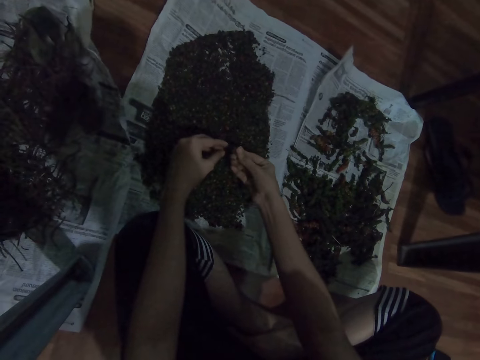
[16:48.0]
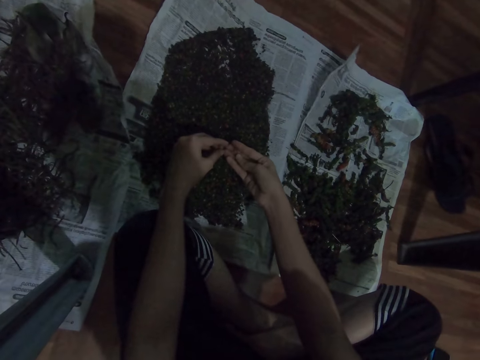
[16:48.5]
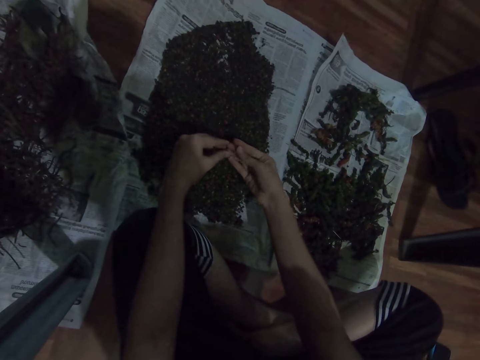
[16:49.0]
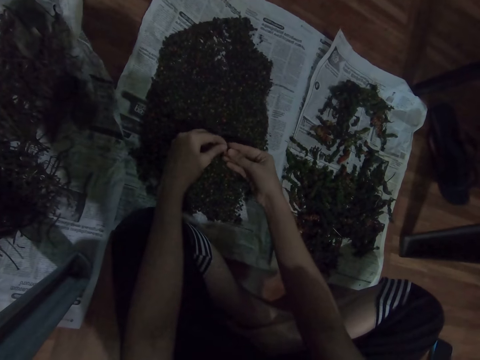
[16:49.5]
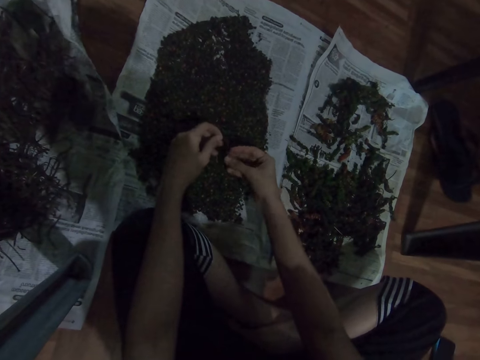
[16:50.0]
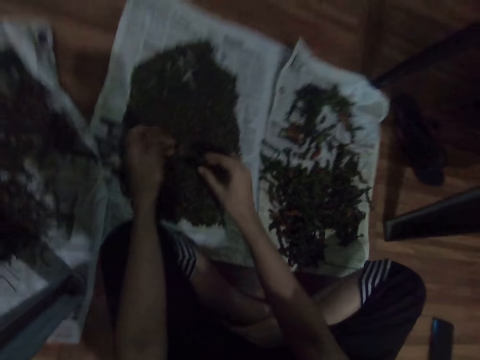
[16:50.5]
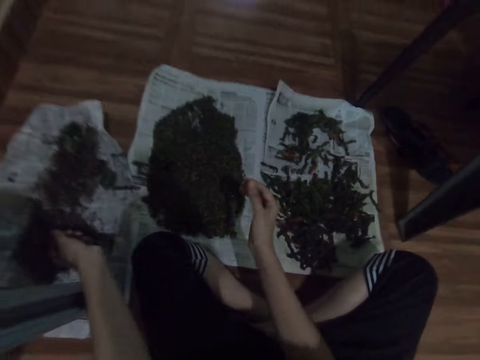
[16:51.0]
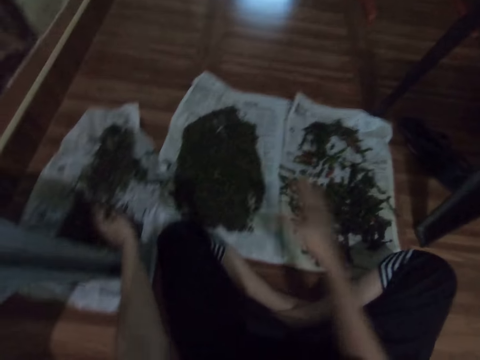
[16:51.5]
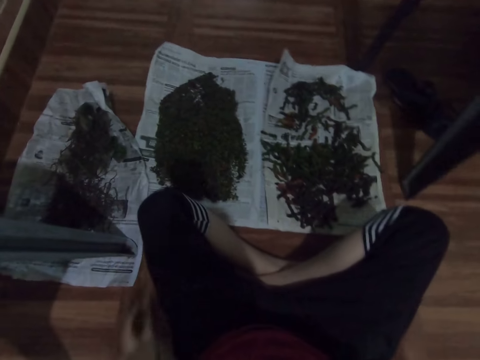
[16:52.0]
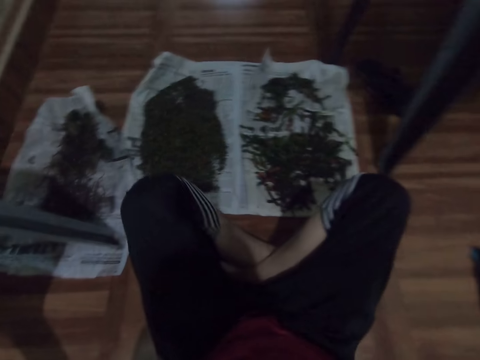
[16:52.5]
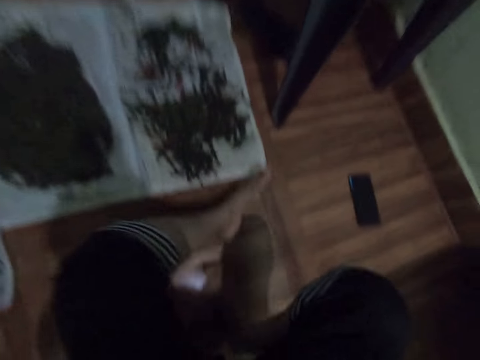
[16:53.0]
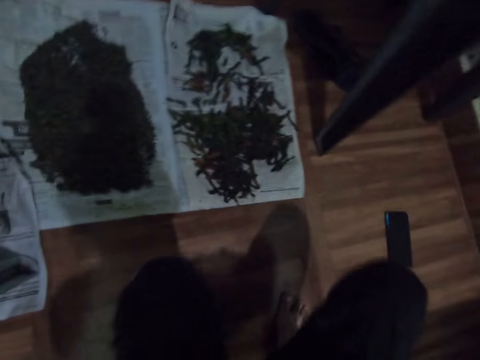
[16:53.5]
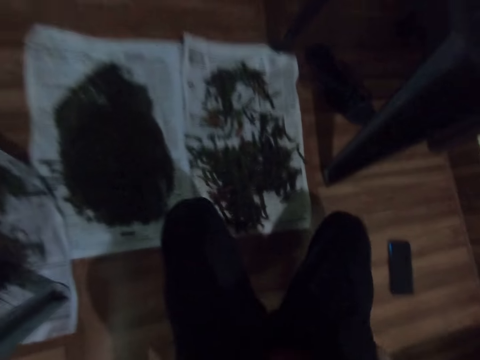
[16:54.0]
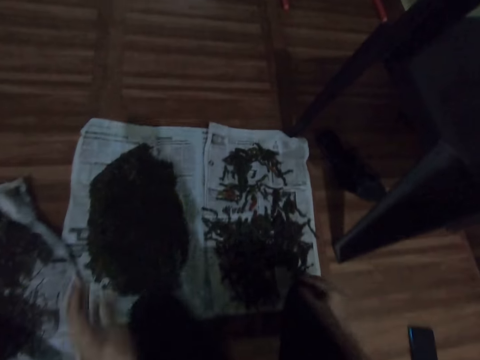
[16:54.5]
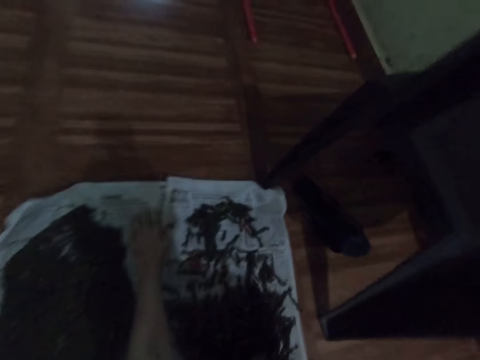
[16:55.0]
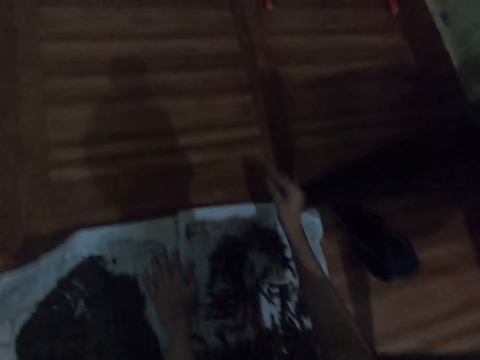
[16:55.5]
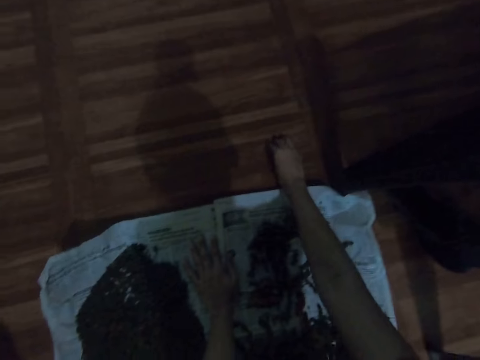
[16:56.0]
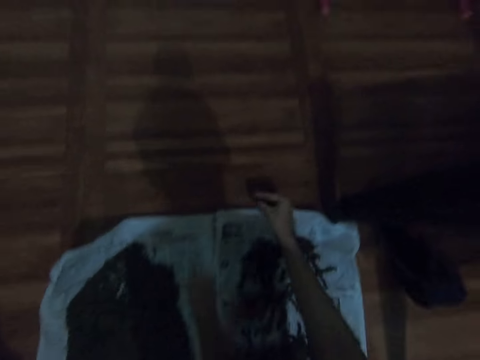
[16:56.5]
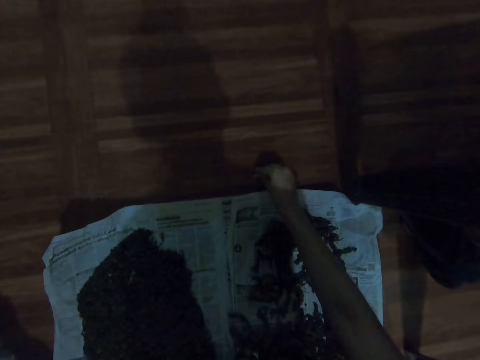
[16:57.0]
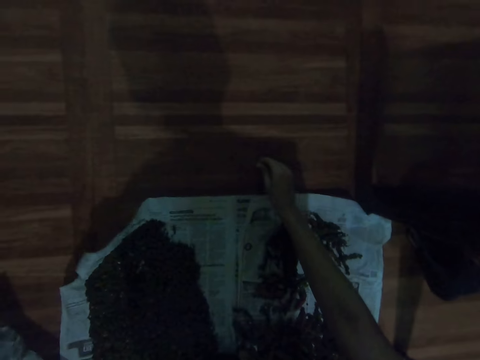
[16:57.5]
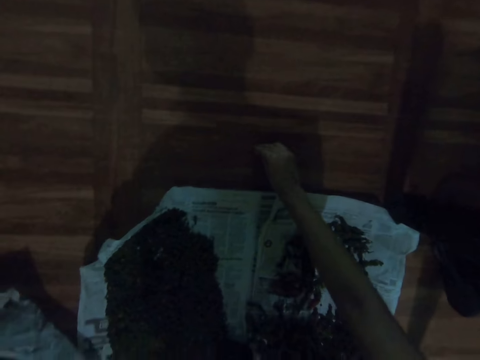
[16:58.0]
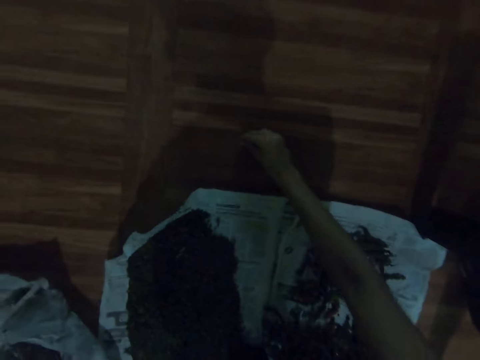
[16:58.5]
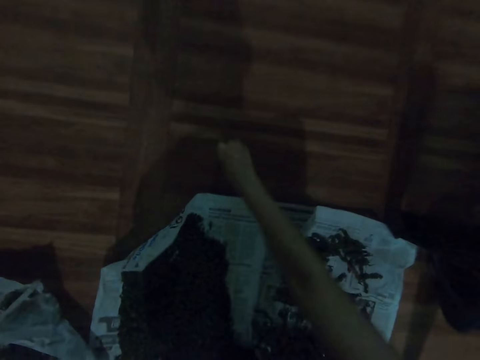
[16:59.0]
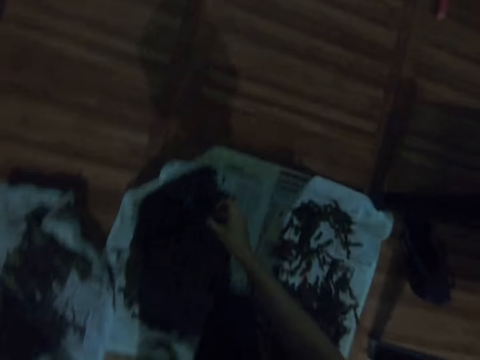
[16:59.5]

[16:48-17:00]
The camera wearer cleans something. They throw something. They move around. They pick out vegetables.

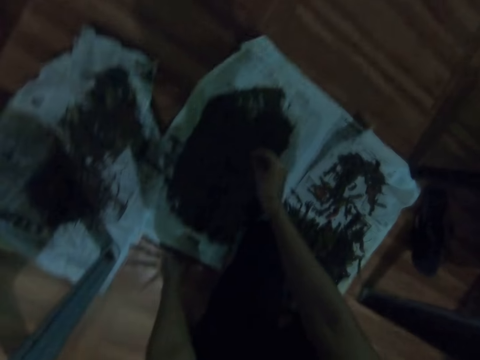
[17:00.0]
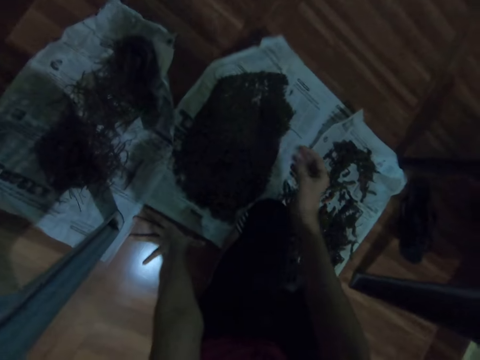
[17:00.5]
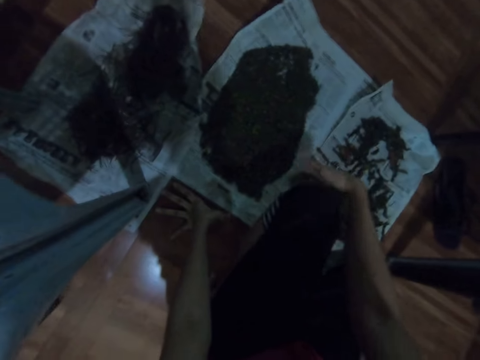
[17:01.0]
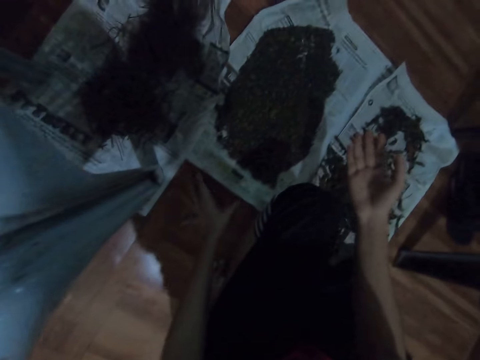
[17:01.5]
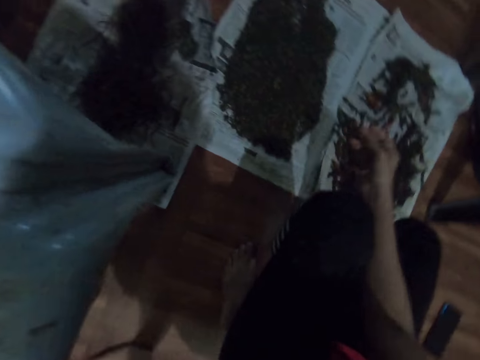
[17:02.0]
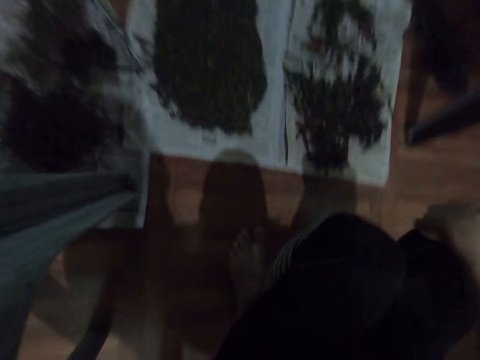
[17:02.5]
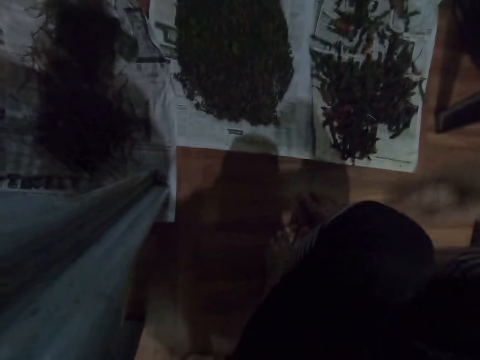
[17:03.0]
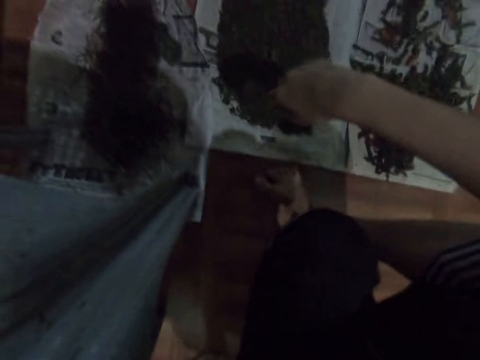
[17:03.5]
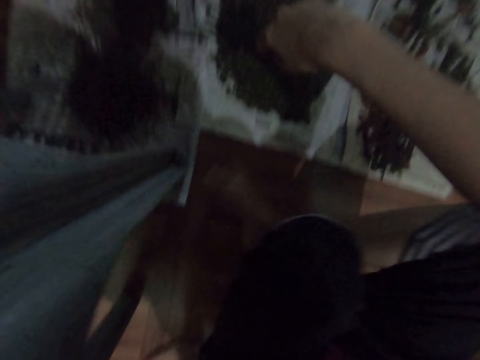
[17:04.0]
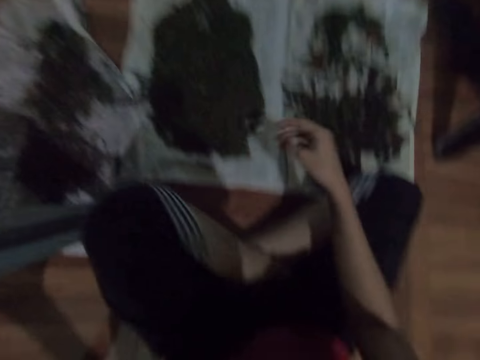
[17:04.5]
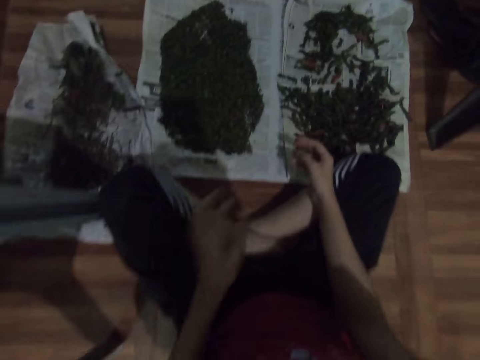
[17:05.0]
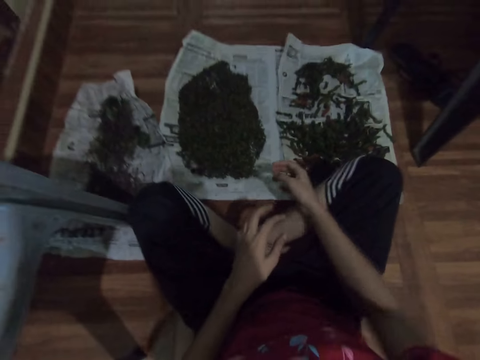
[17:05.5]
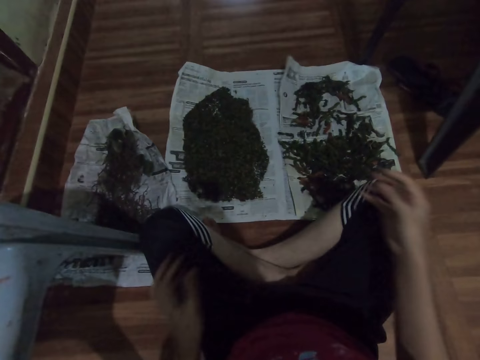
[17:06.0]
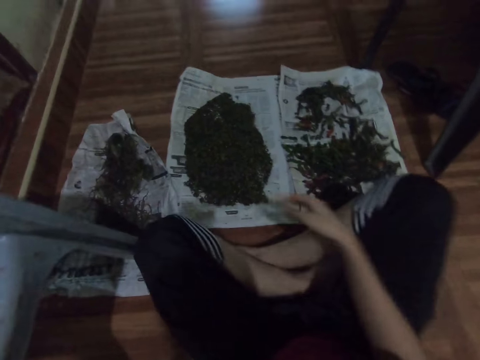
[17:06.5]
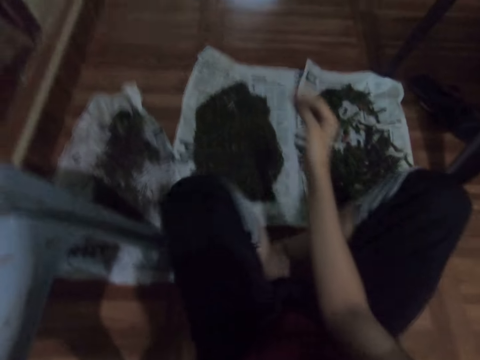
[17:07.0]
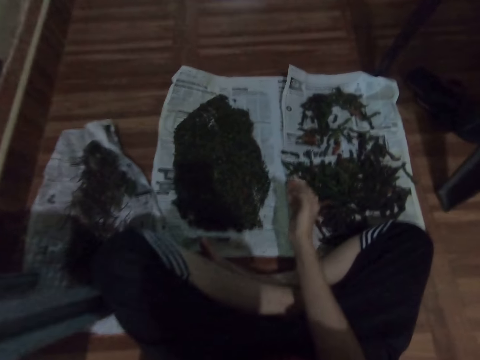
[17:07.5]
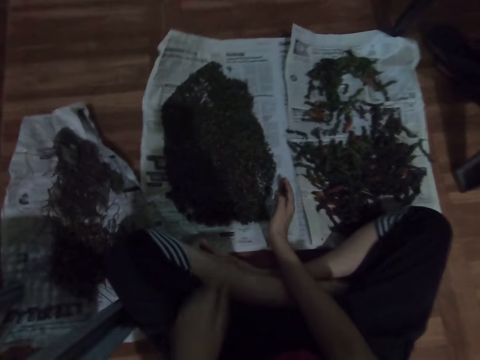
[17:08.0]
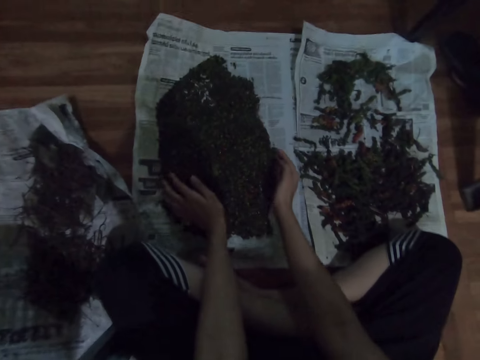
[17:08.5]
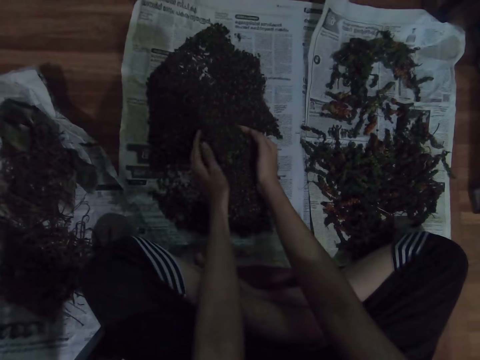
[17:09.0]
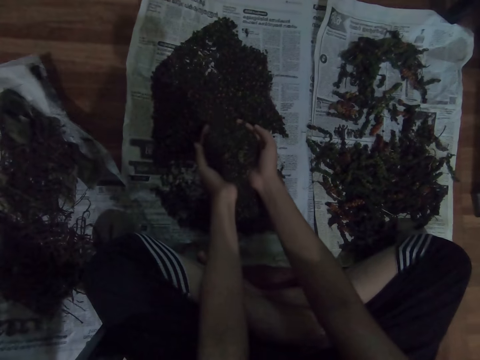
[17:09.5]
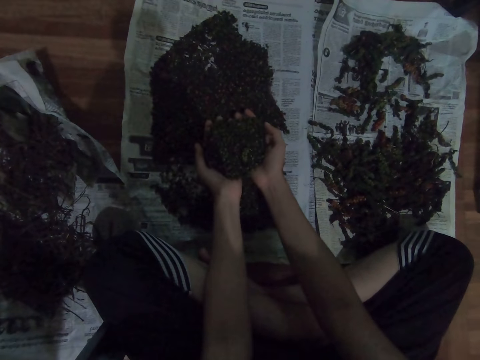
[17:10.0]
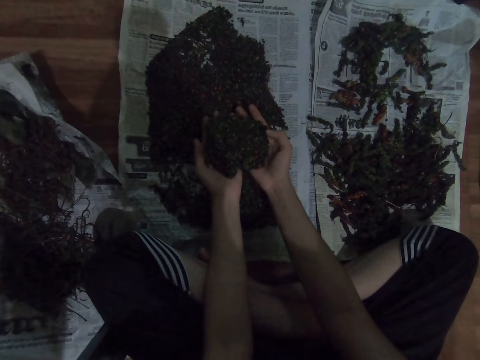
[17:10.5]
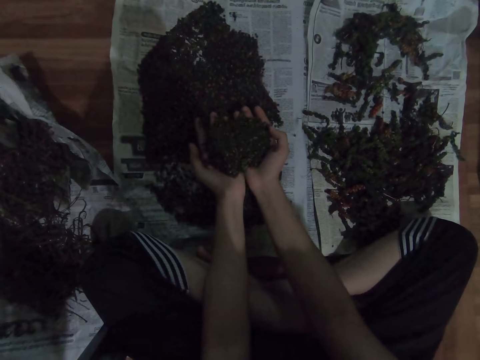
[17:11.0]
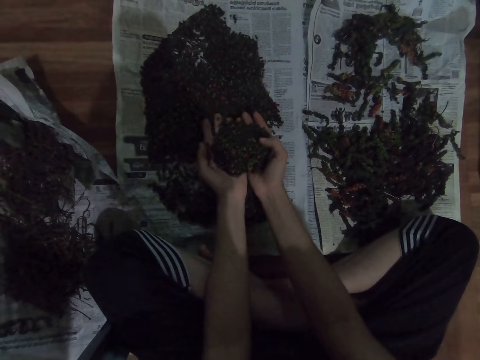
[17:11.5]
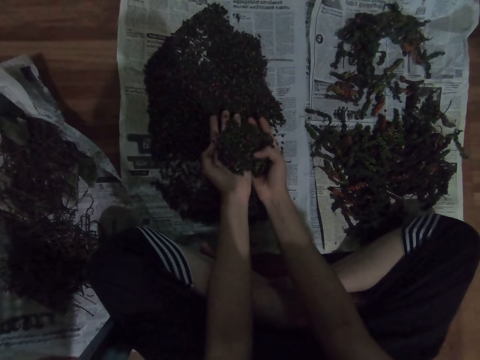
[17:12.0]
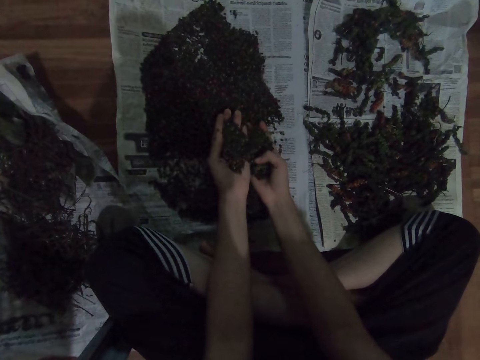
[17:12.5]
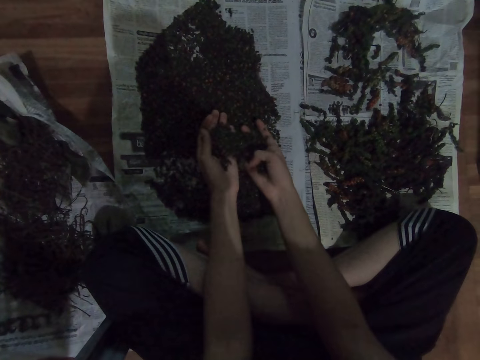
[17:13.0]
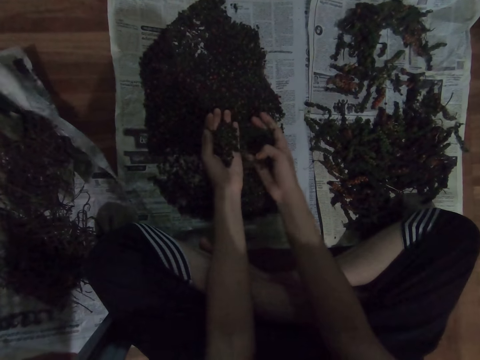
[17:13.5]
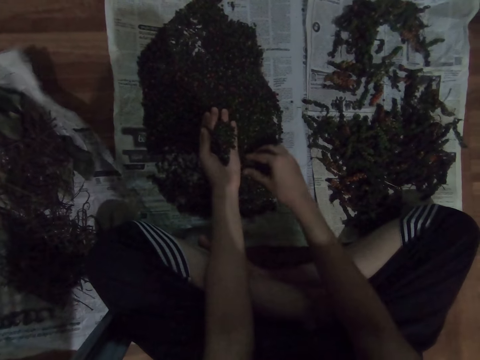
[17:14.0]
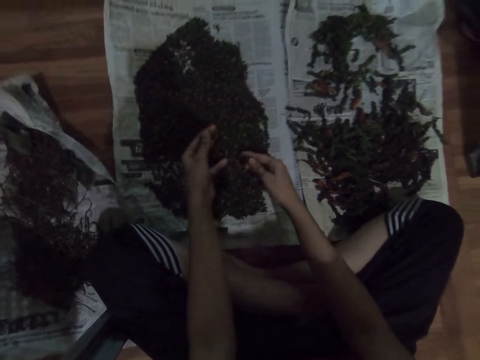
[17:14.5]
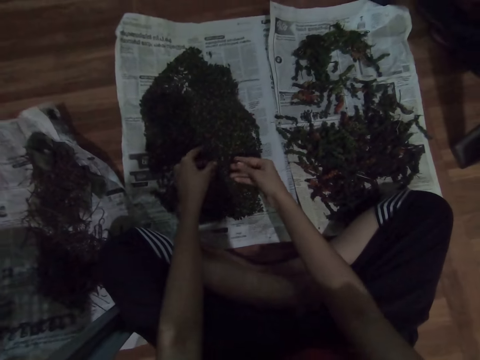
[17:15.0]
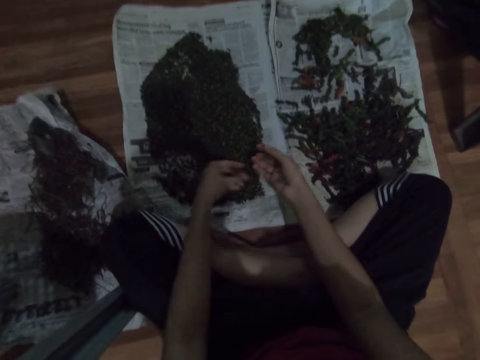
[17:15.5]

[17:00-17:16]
The camera wearer drops something. They clean the knee. They move the body. They sit on the floor. They pick out vegetables. They check something.
